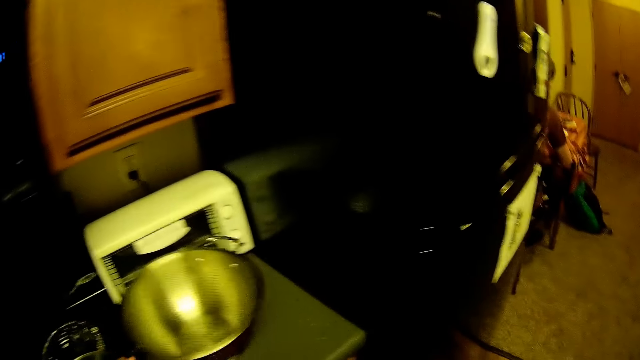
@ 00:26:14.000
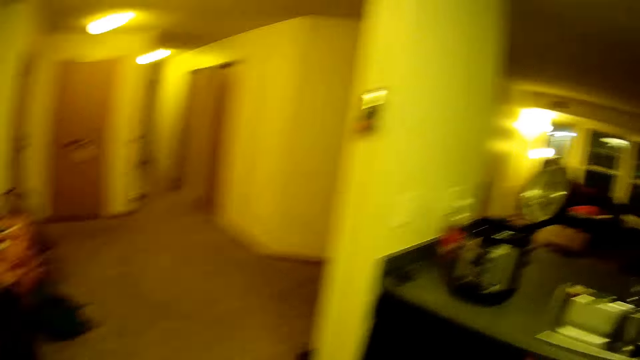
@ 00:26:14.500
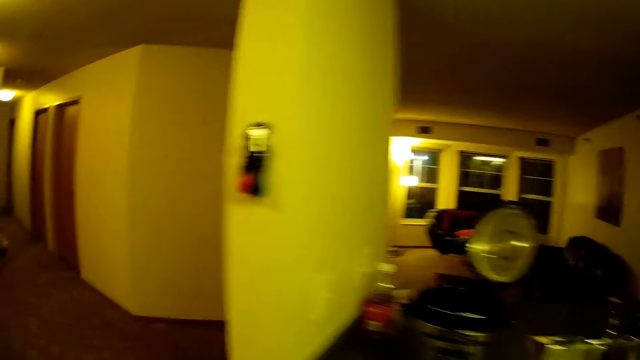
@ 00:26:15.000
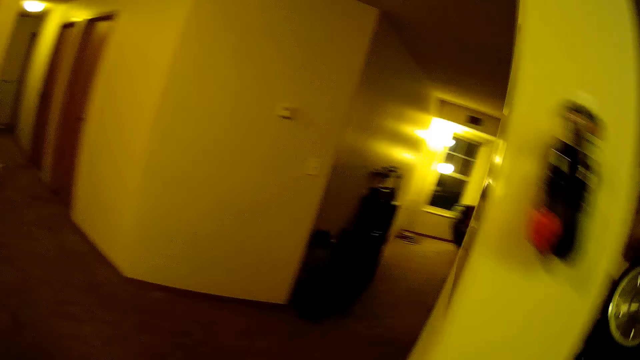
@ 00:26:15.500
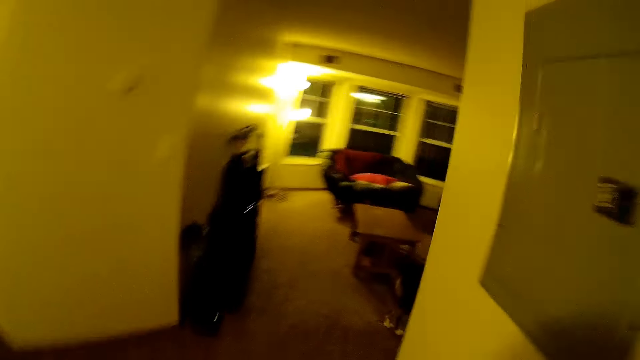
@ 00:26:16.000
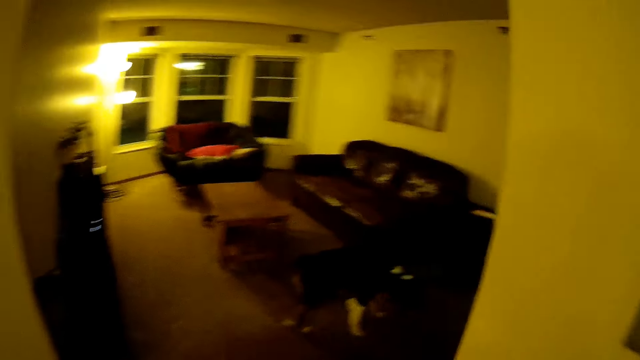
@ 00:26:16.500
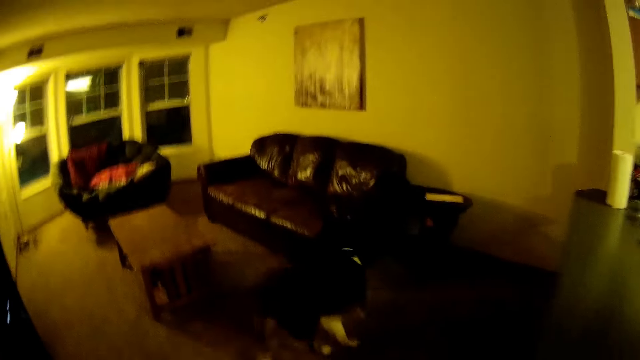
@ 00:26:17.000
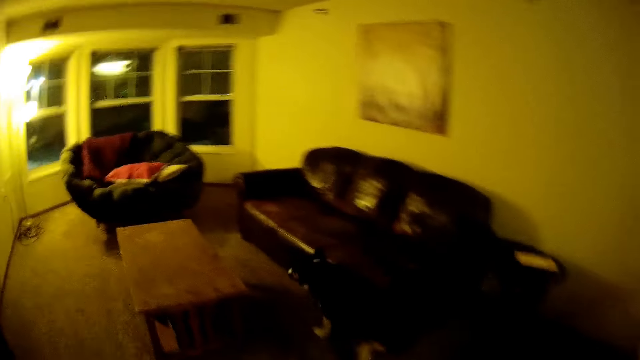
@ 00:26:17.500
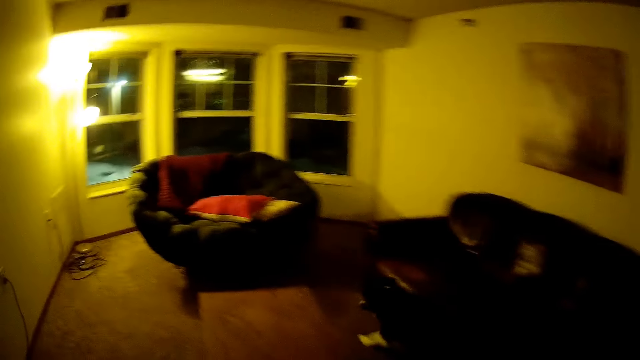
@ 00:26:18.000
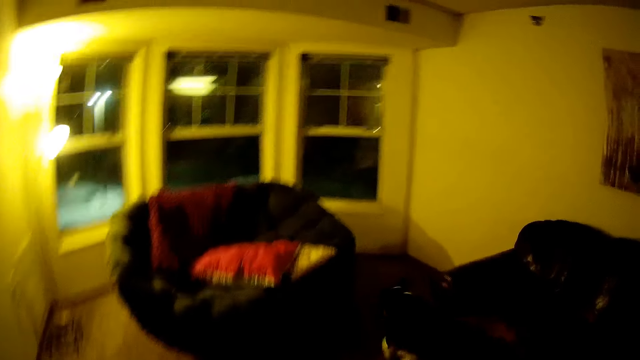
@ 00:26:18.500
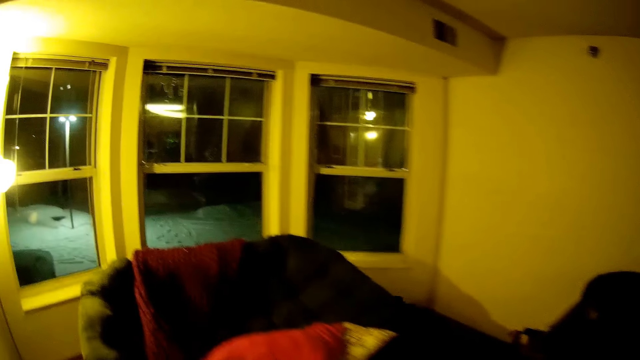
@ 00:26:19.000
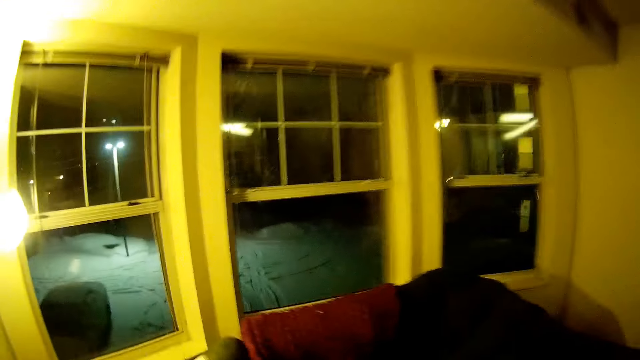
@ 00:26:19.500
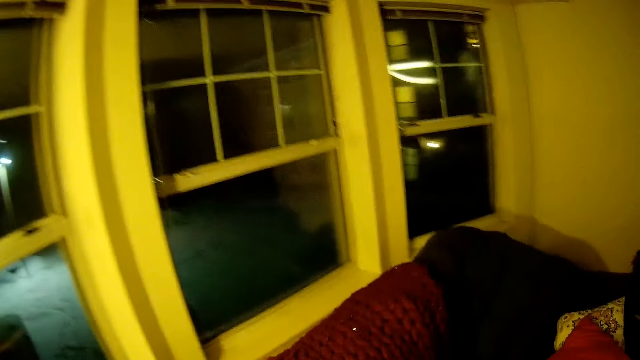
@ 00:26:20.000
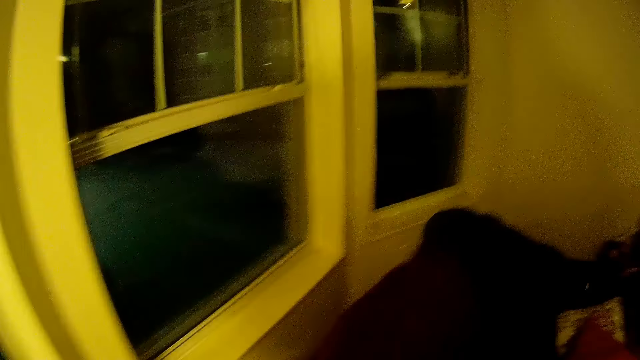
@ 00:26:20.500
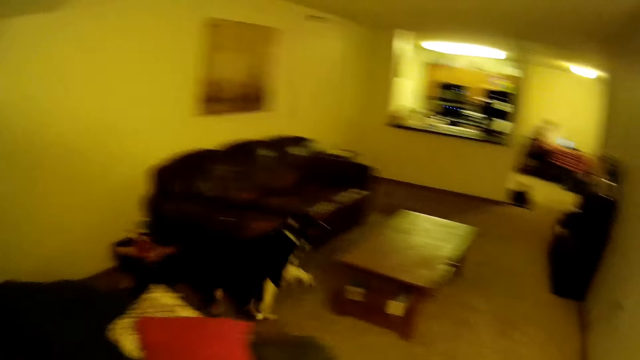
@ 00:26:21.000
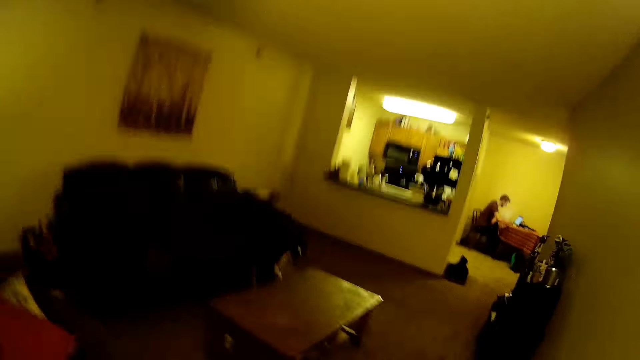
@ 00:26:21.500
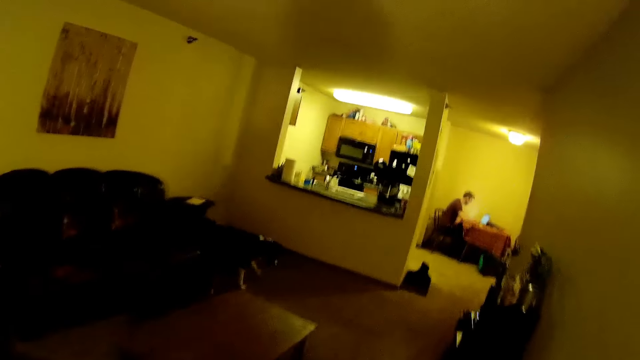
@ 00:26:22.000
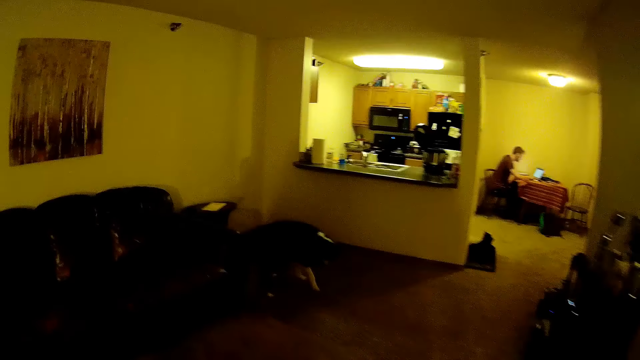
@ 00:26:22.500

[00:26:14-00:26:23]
The camera wearer places the pan on the countertop with her left hand. She walks to the living room. She chases the dog.

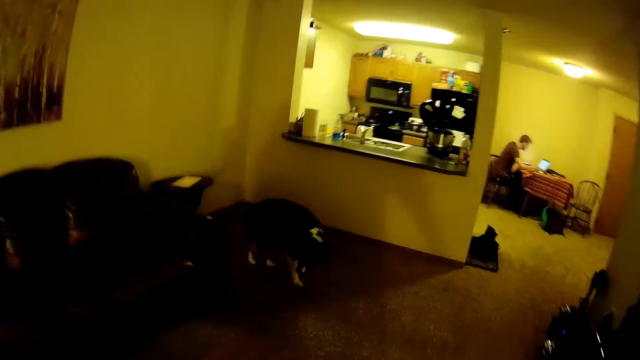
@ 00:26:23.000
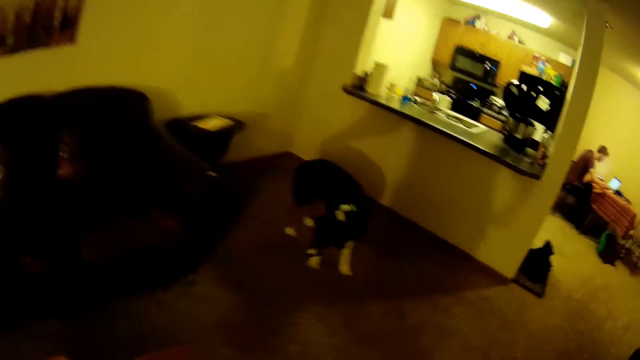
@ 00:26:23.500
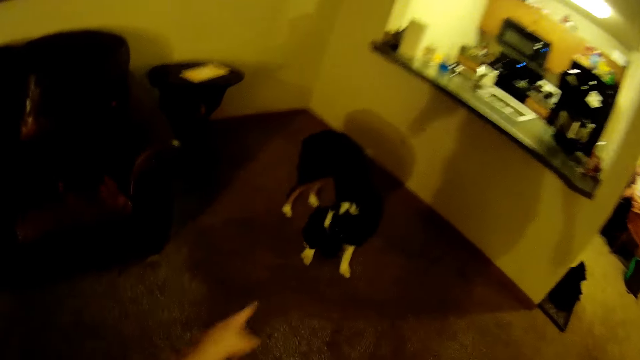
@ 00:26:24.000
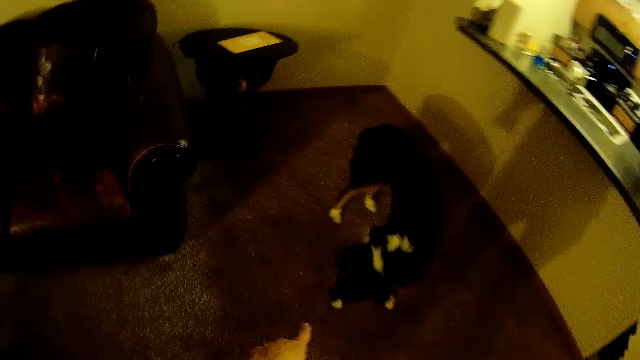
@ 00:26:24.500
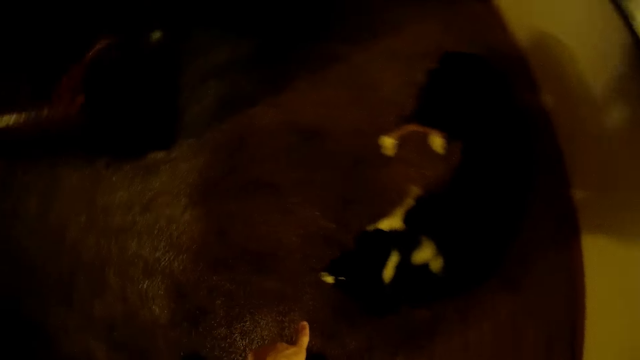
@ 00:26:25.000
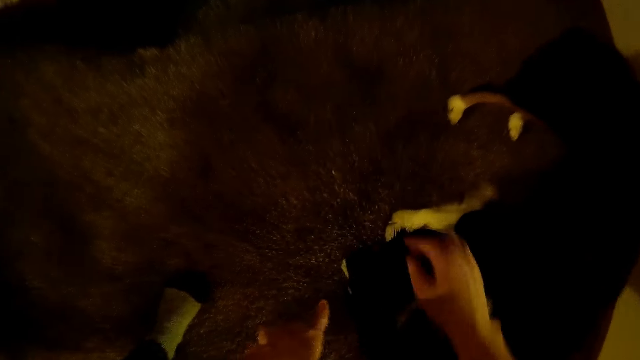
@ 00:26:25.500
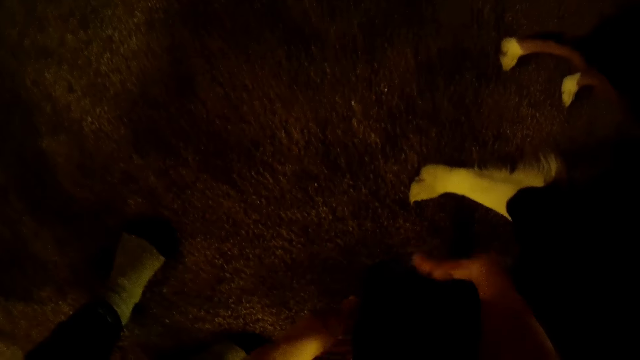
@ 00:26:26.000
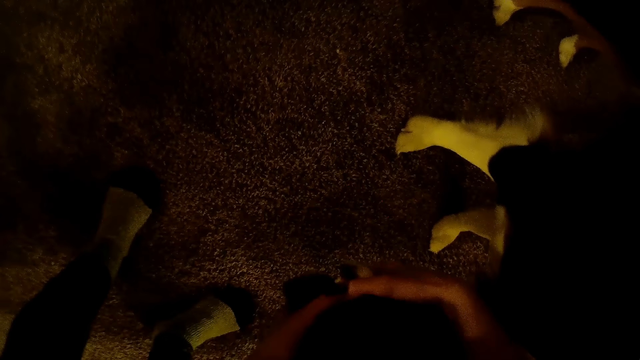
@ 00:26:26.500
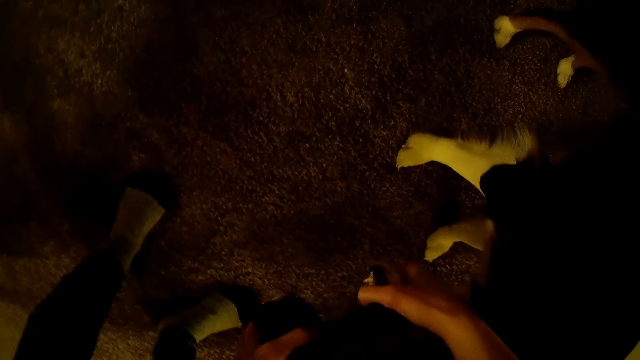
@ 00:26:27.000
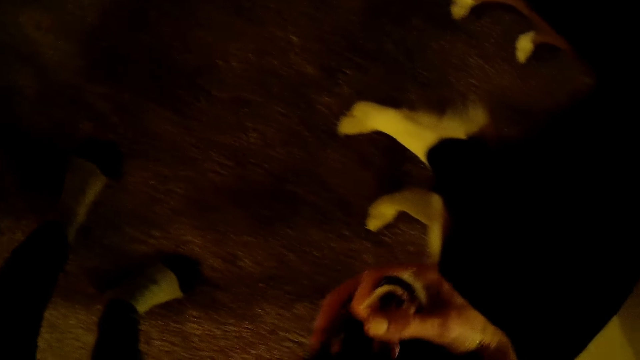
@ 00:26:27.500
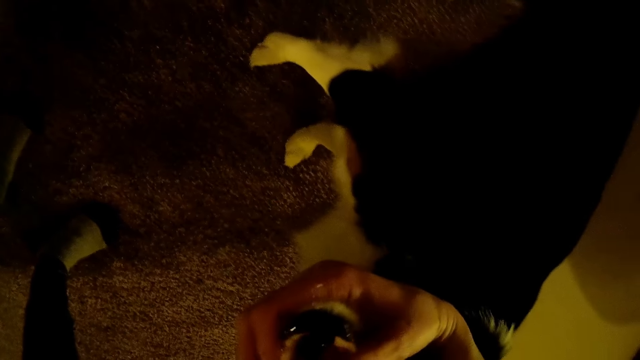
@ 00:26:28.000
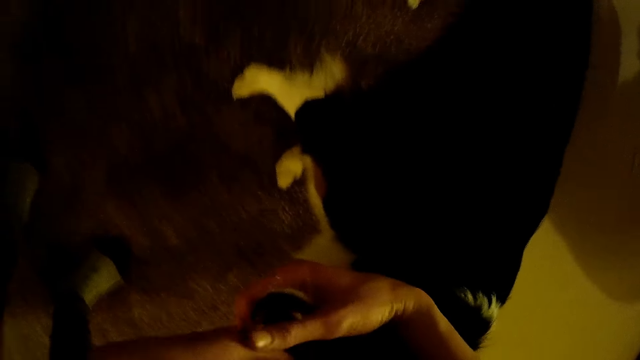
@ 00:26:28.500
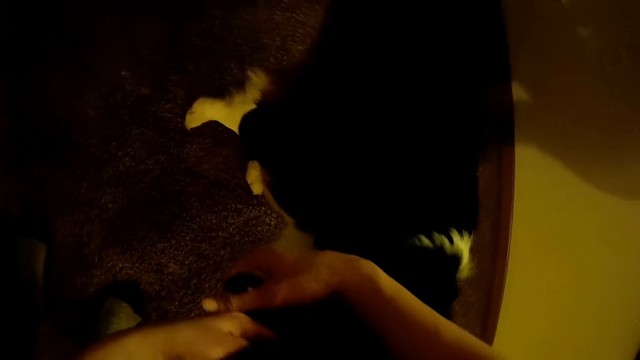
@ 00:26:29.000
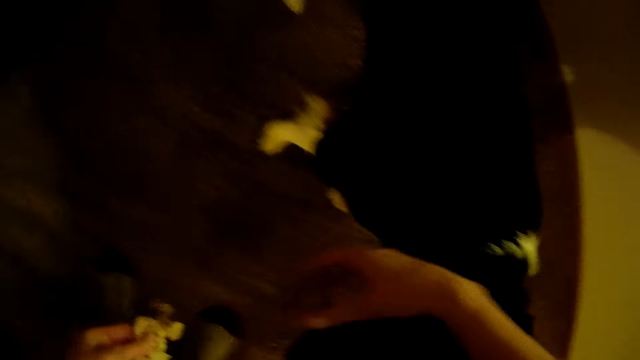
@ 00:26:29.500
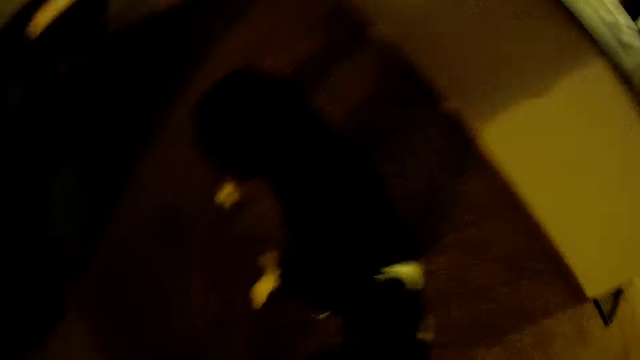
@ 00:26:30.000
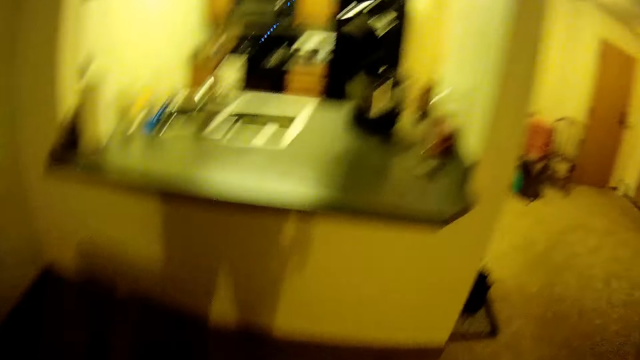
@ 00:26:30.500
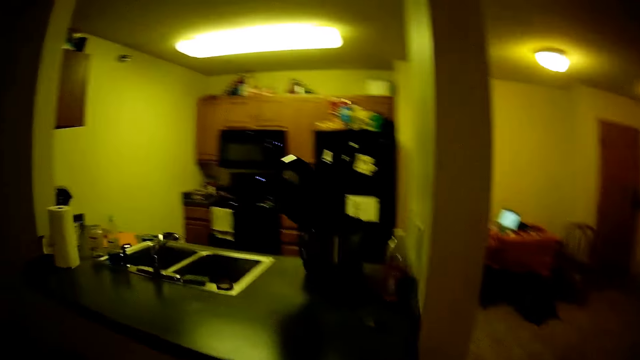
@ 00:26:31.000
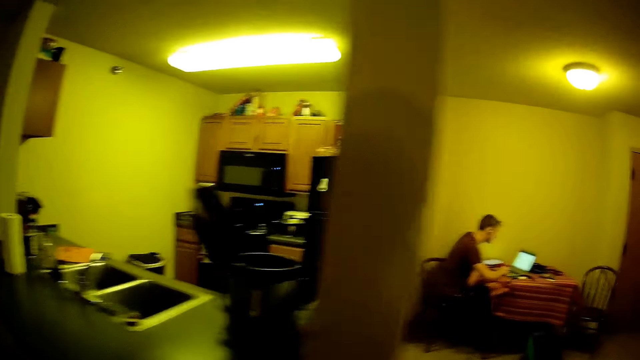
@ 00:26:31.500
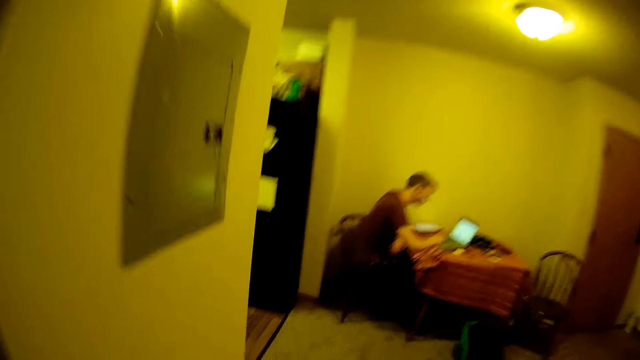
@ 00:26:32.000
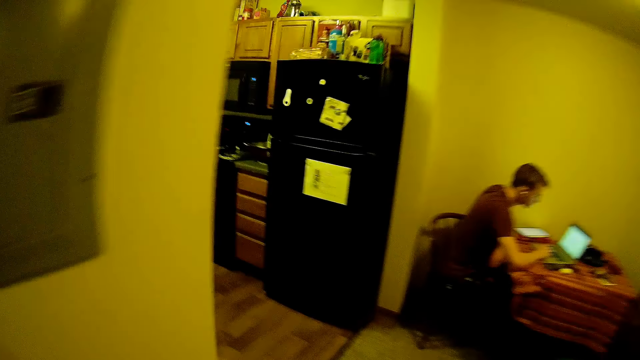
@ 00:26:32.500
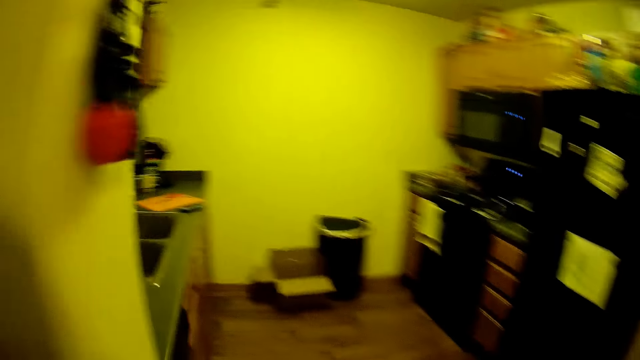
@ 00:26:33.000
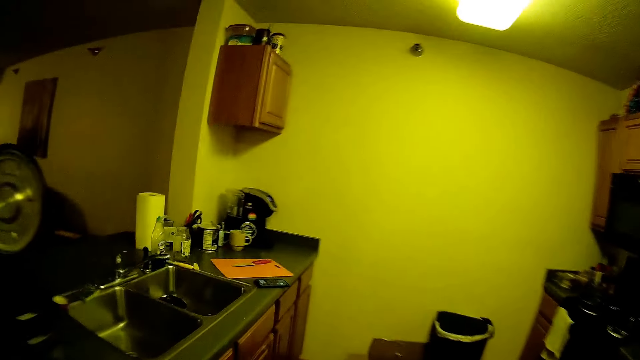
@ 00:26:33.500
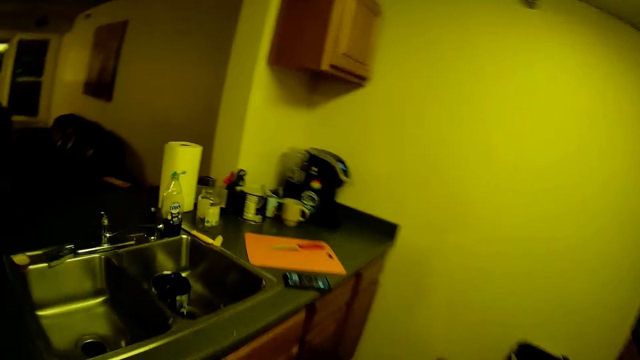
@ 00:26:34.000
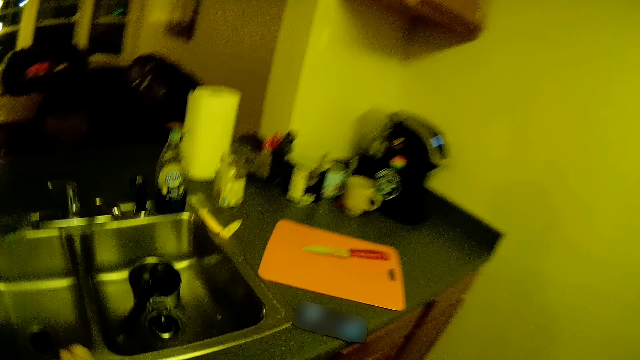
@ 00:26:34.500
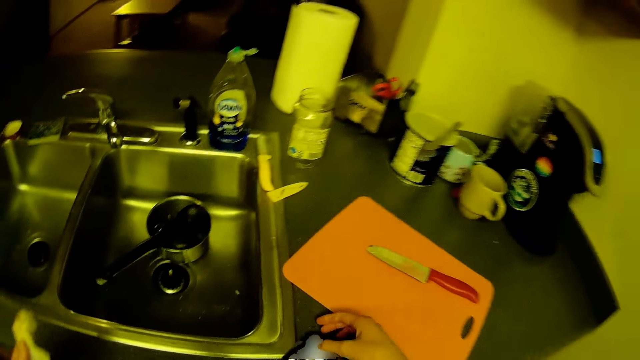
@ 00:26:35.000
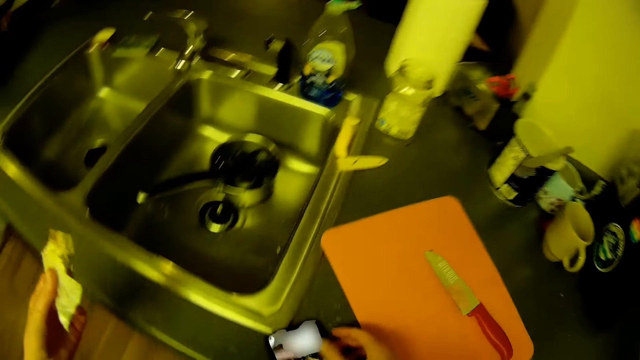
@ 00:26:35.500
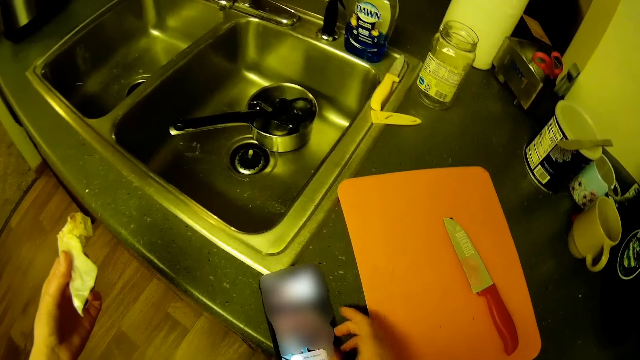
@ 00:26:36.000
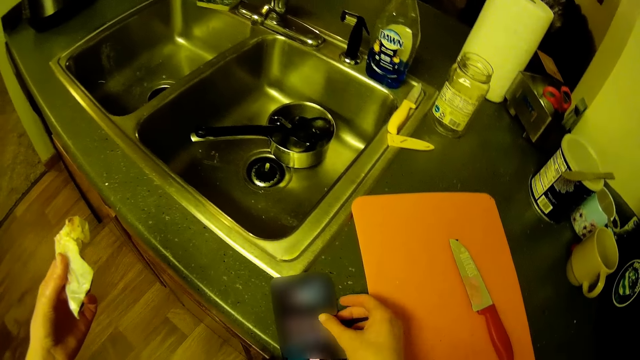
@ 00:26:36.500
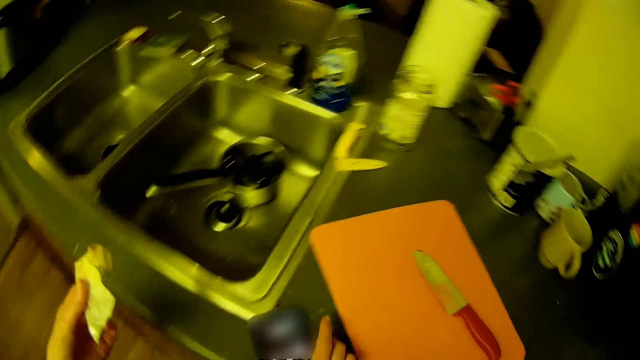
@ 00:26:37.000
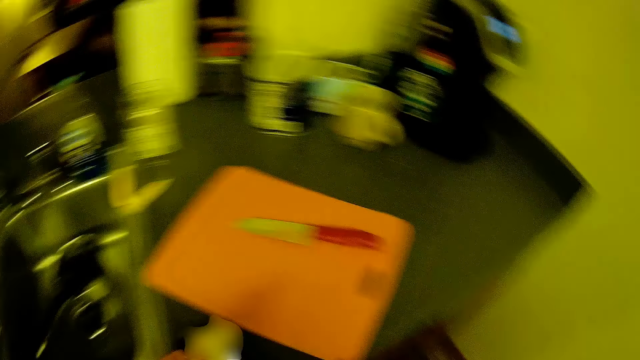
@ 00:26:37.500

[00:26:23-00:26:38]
The camera wearer holds the dog's head. She opens the mouth of the dog with her hands. She removes a cabbage or paper from the dog's mouth with her left hand. She walks to the kitchen. She operates her phone on a sink table with her right hand.
